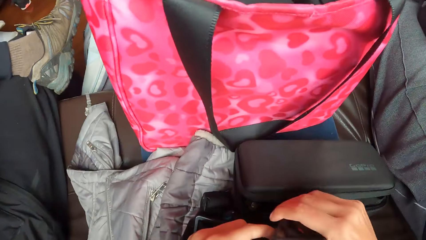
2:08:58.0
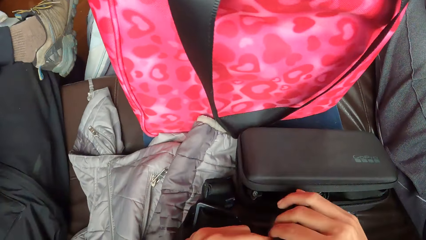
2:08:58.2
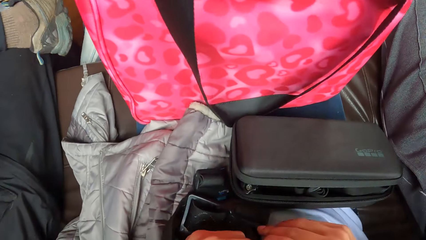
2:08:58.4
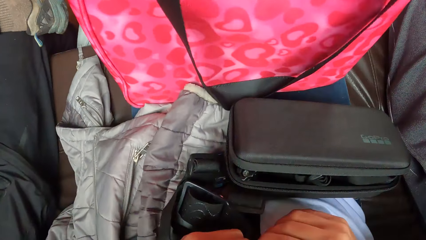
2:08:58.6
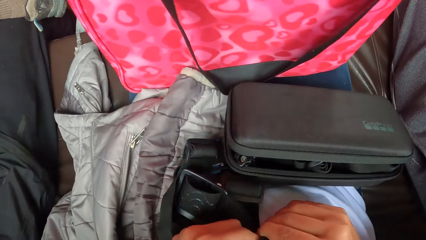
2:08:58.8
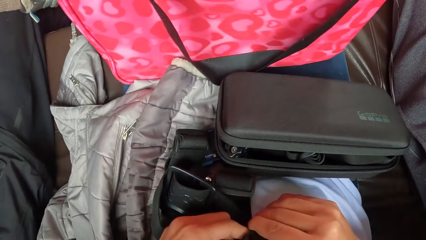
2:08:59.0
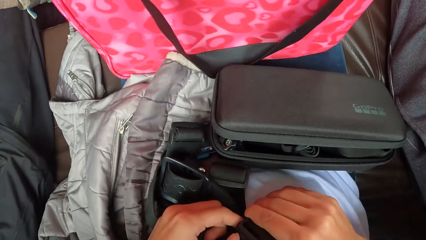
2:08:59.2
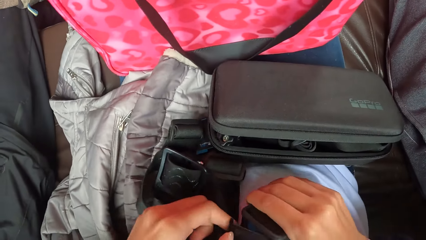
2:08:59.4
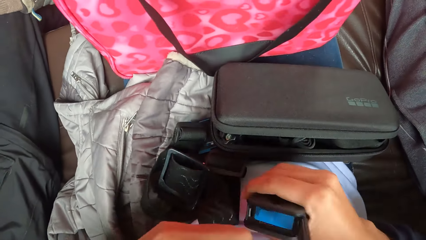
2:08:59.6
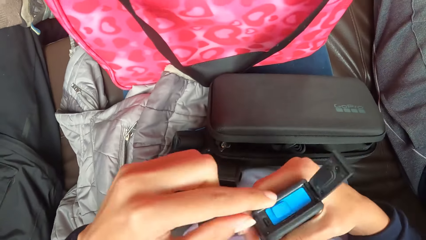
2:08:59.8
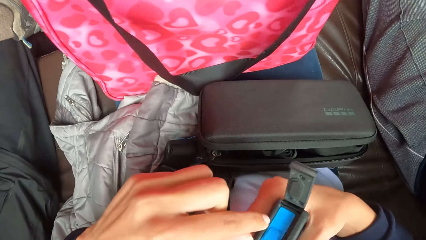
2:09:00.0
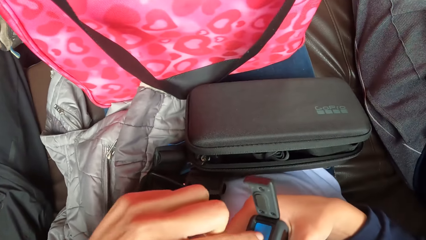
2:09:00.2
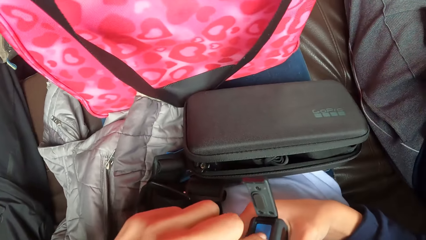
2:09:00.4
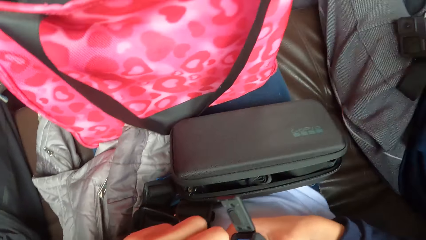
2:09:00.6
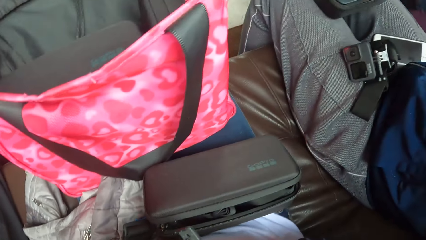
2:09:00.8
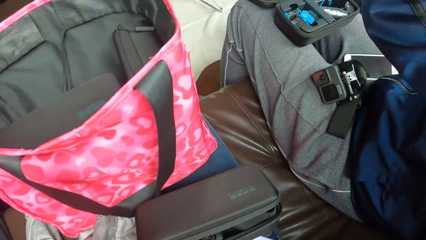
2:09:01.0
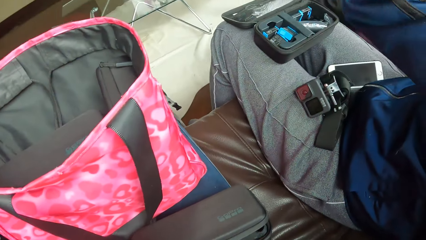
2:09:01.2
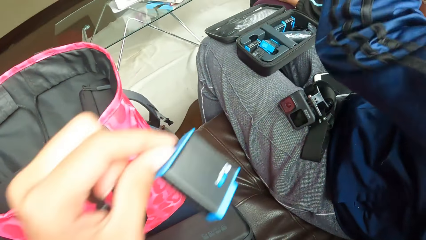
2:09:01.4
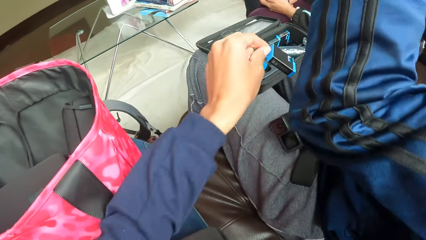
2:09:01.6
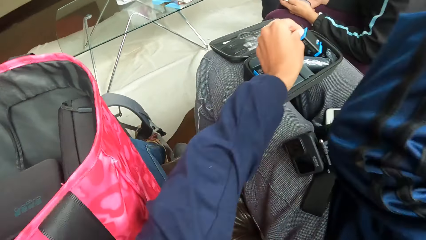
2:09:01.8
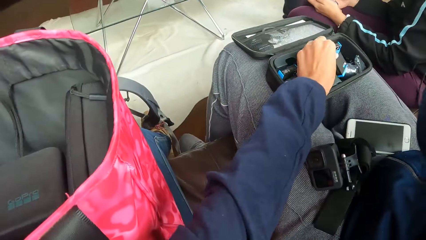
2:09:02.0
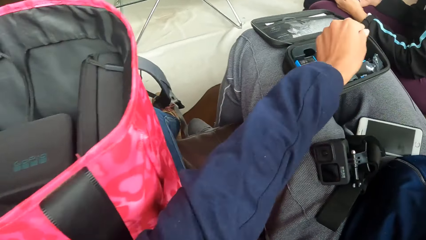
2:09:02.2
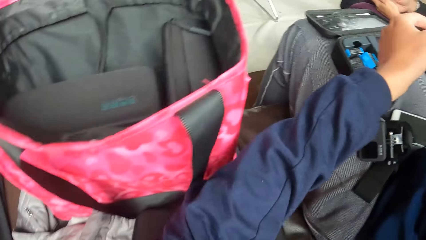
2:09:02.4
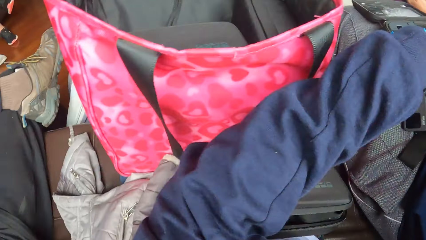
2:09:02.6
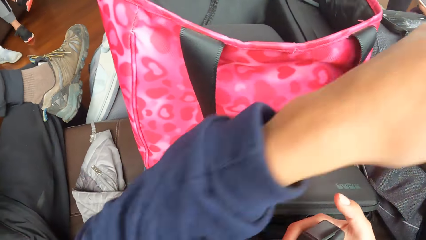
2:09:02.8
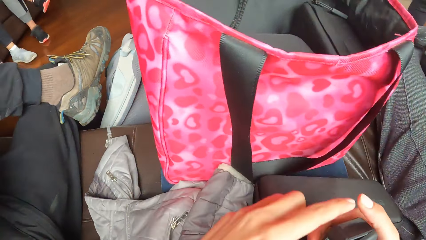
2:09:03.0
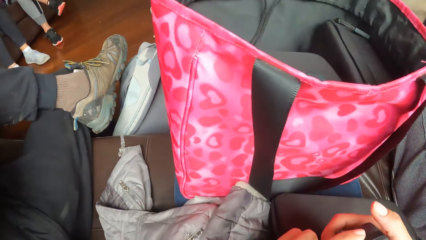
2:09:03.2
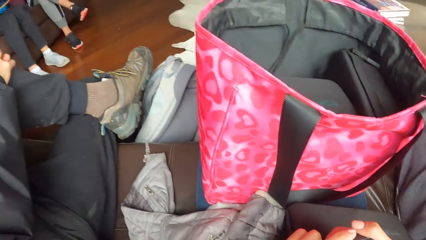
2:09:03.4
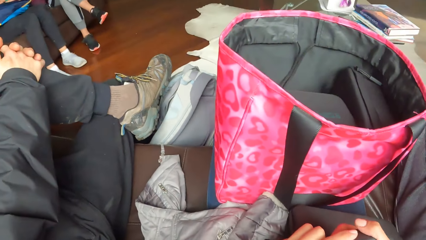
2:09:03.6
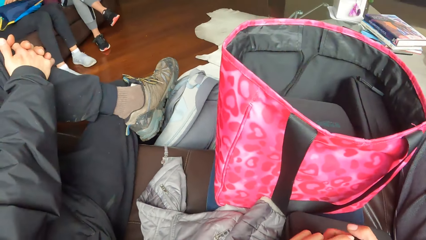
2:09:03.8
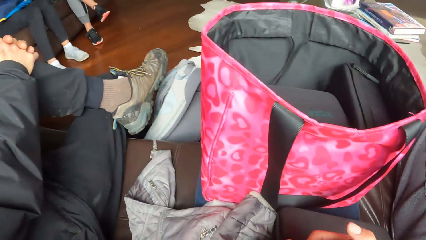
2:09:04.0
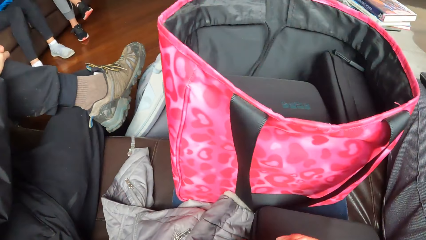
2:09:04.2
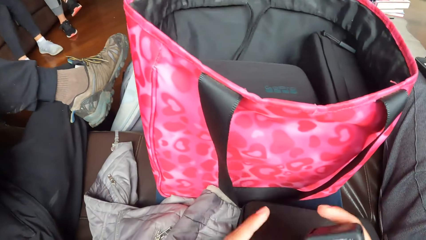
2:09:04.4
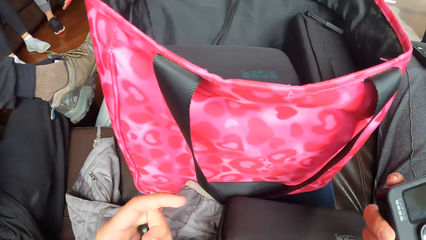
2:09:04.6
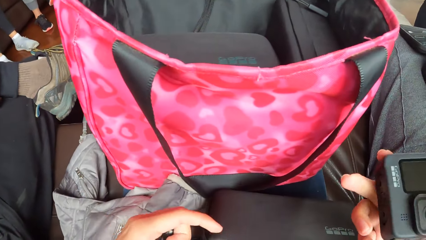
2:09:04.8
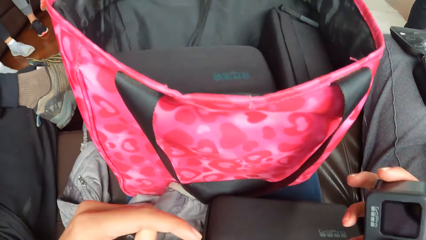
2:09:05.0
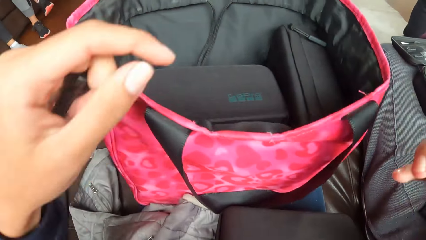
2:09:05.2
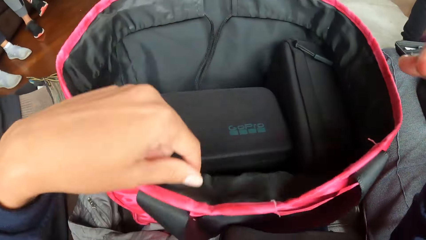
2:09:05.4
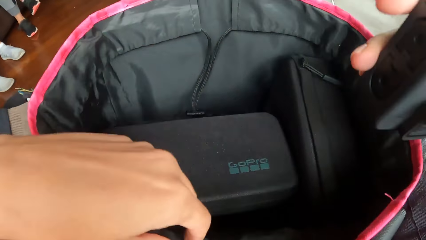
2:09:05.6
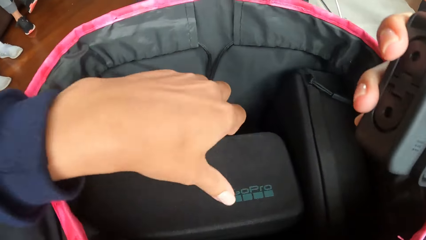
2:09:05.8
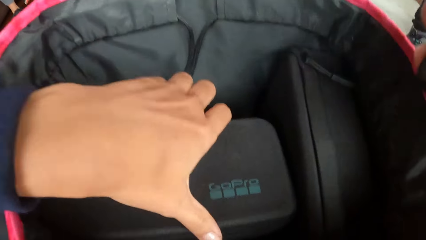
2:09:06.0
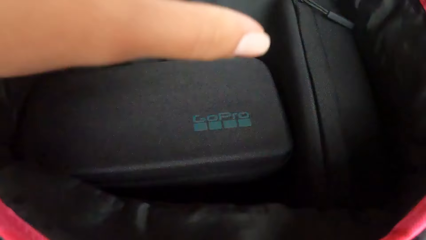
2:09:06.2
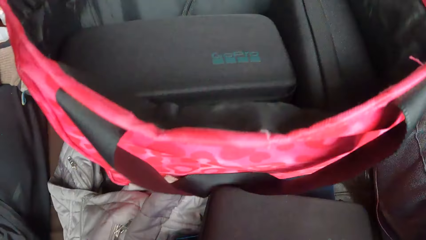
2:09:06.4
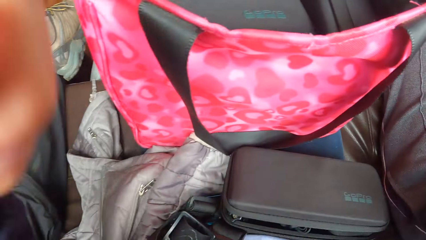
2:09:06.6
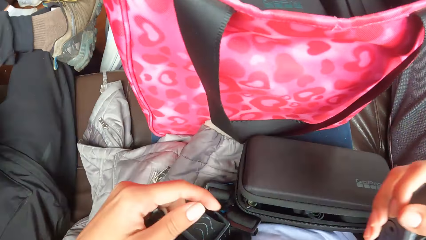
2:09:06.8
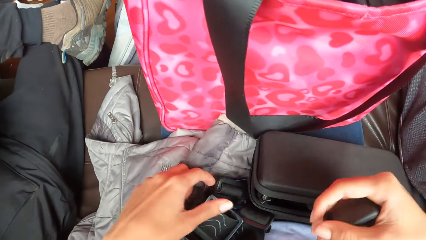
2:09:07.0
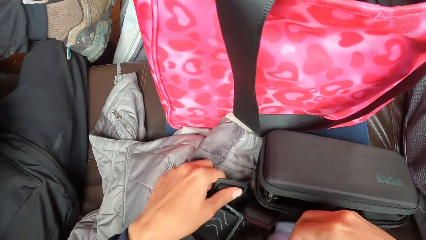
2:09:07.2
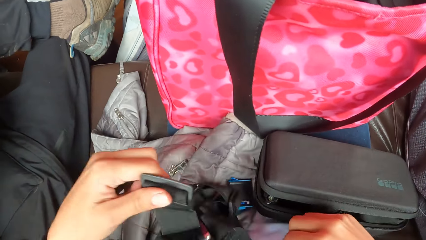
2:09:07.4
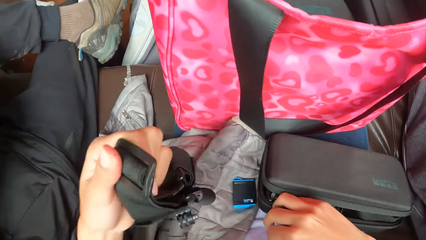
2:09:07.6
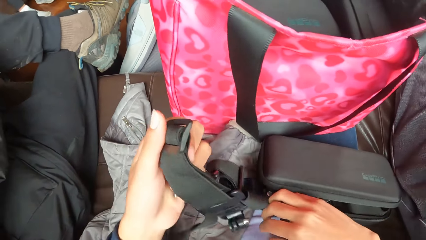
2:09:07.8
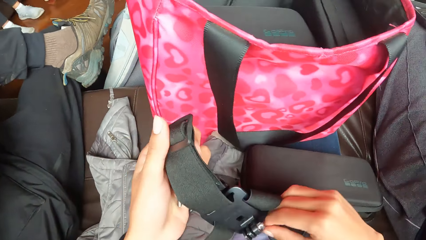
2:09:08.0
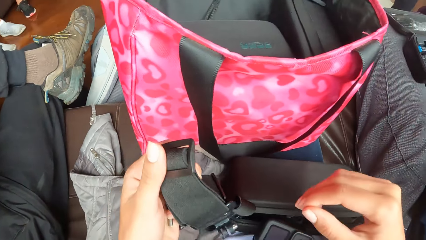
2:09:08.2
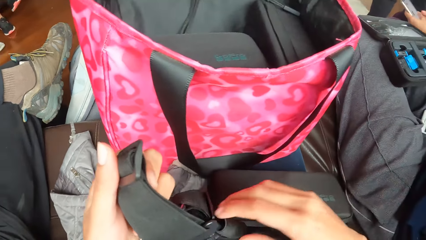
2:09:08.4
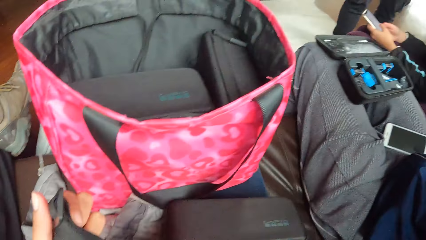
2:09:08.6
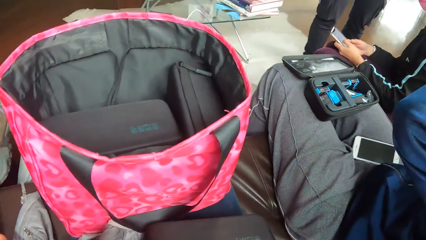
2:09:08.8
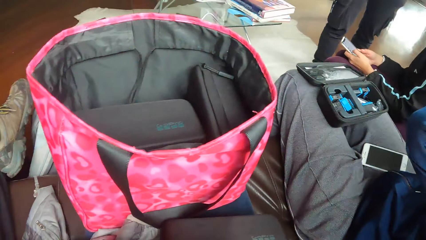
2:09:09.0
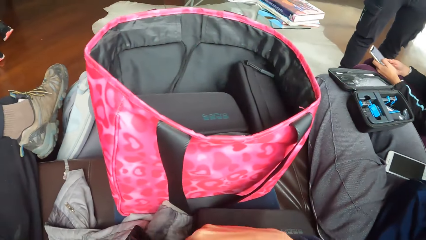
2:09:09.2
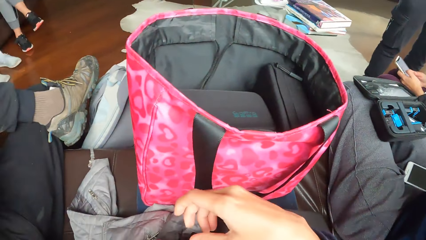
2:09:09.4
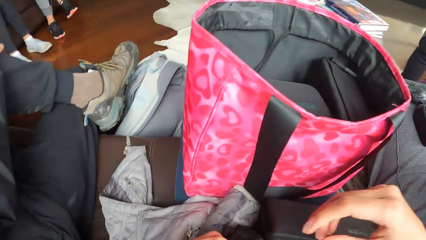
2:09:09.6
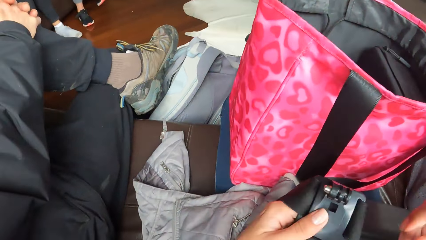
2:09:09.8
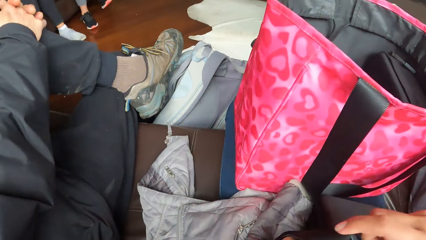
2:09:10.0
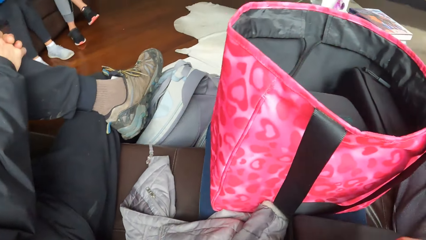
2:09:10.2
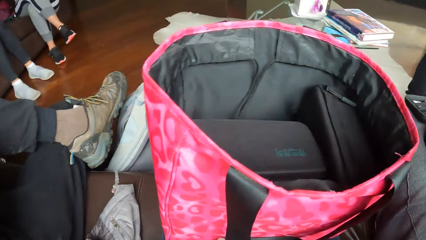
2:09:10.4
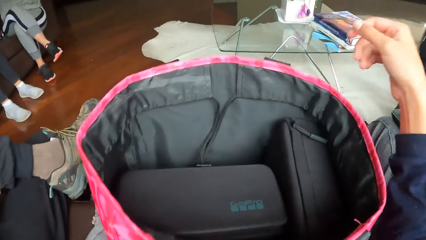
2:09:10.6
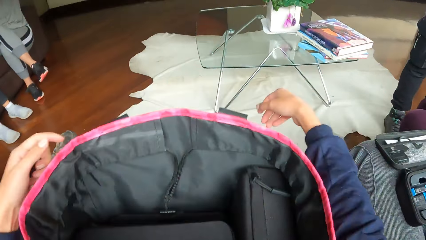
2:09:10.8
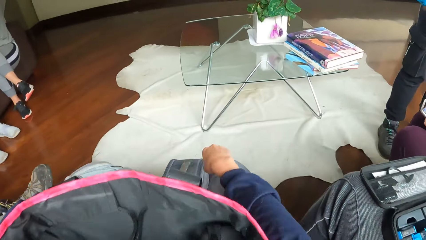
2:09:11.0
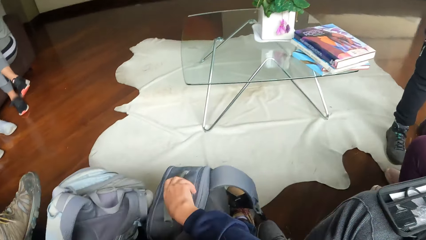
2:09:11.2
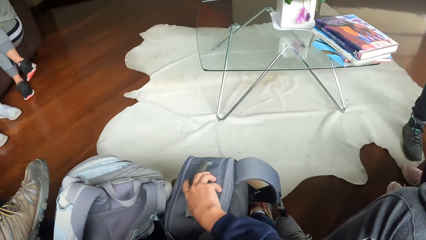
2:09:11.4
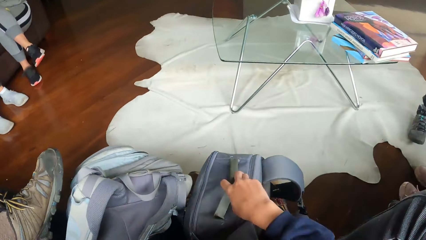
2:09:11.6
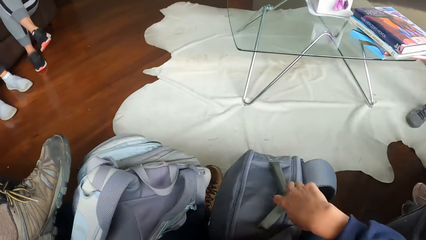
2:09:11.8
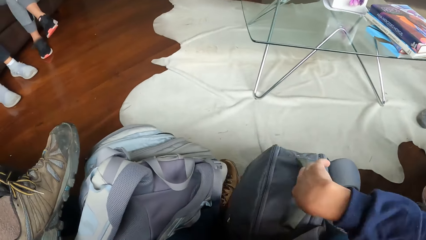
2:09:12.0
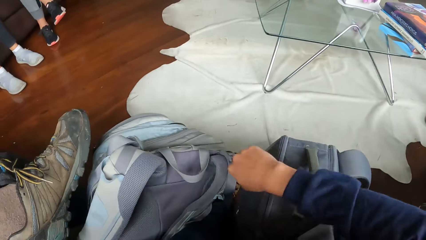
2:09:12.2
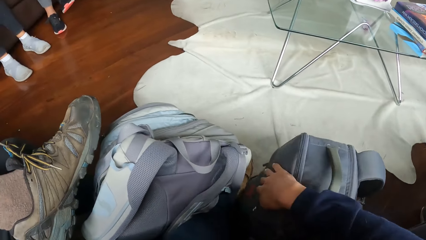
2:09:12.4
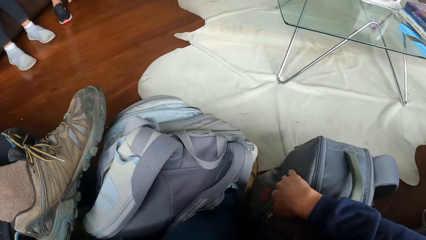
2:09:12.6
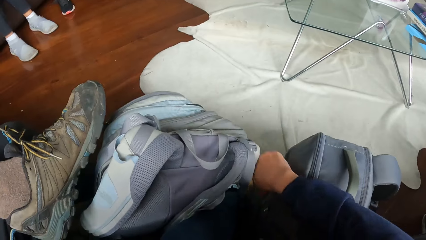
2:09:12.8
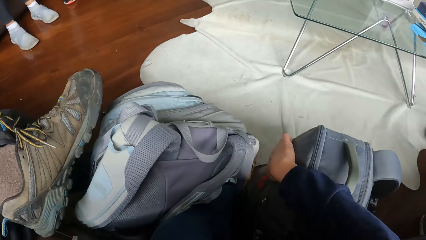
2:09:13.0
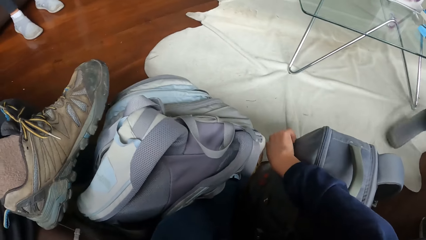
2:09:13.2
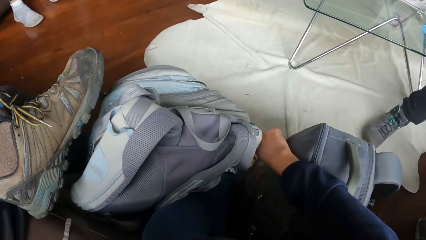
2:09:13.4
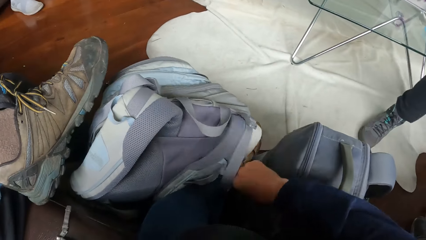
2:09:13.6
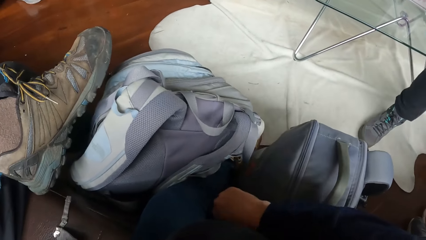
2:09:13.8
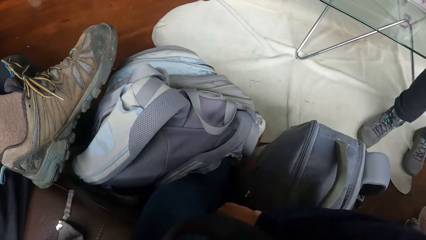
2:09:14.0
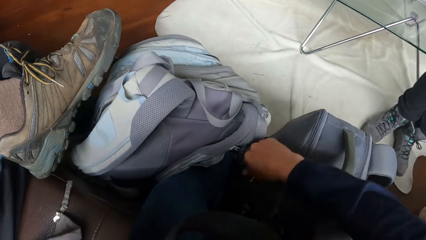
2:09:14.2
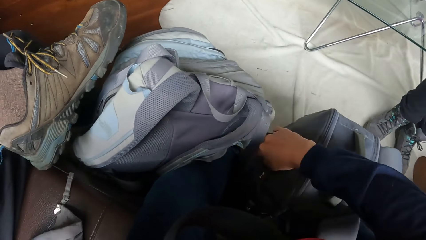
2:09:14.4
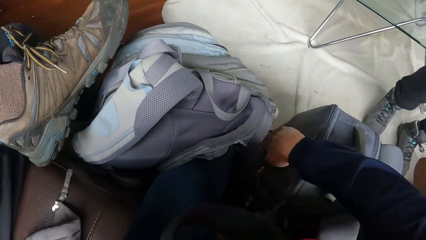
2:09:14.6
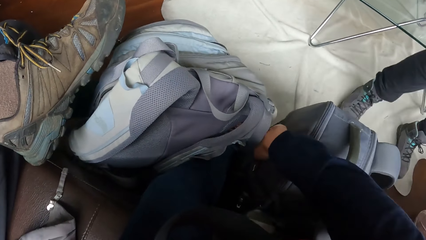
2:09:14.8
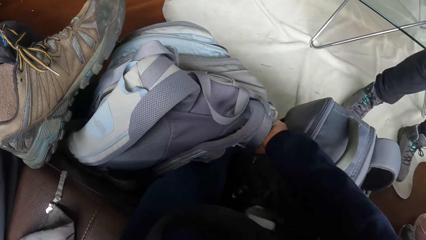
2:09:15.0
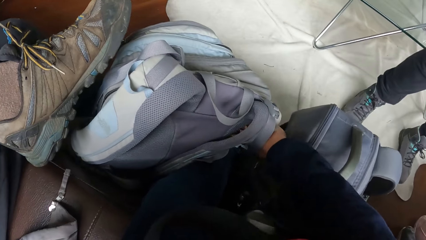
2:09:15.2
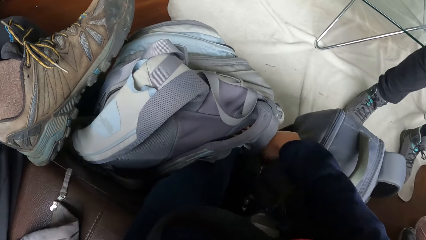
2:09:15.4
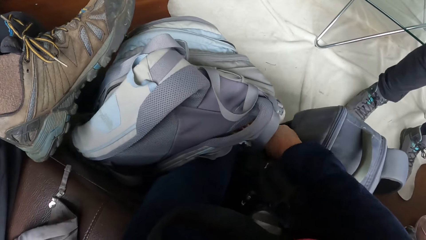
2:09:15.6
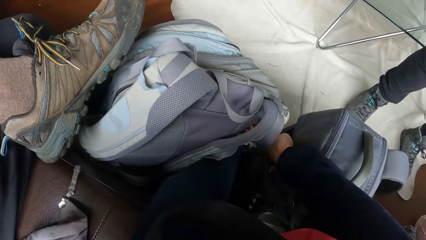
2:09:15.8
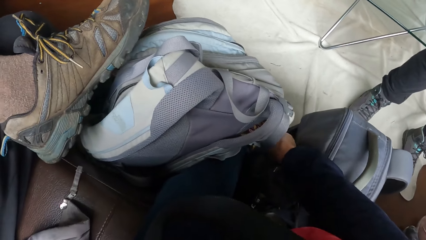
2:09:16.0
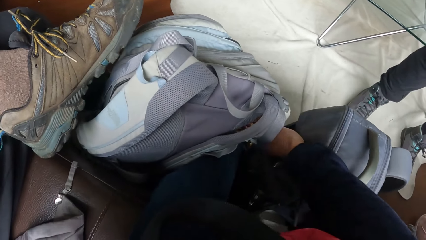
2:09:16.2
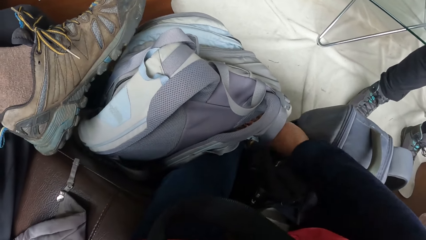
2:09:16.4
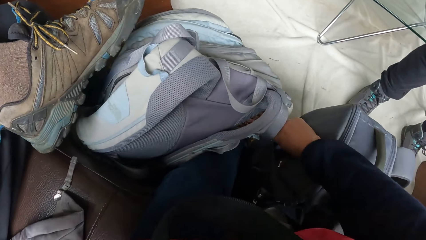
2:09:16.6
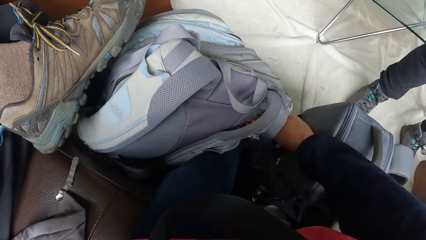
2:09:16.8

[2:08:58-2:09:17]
The camera wearer opens the lid of the camera in her right hand with her left hand. She places a battery in her left hand into the camera case on the woman's thigh. She looks inside the pink bag. She picks up the strap from her thigh with her left hand. She places her right hand on a bag on the floor. She unzips a front pocket in the bag on the floor with her right hand. She shuffles through the front pocket of the bag on the floor with her right hand. She reaches inside the bag on the floor.
